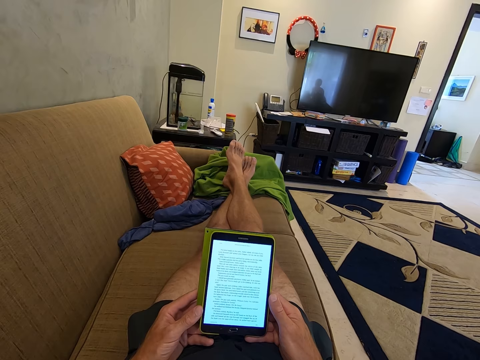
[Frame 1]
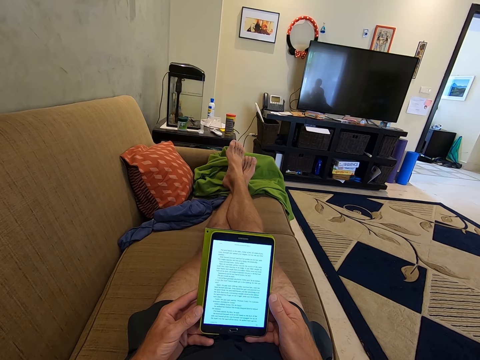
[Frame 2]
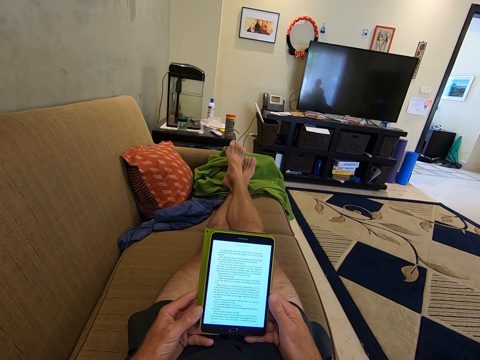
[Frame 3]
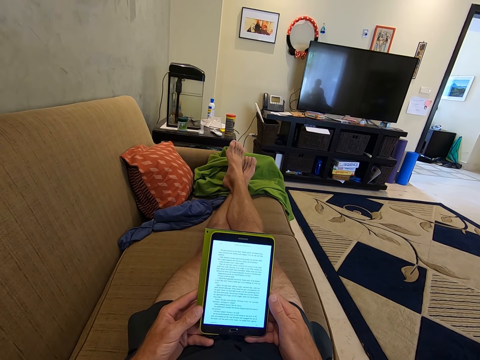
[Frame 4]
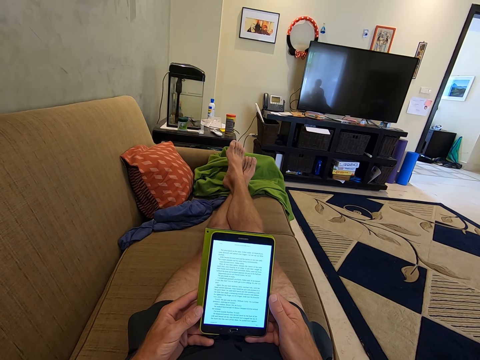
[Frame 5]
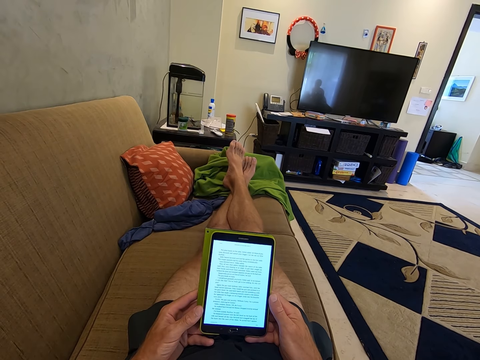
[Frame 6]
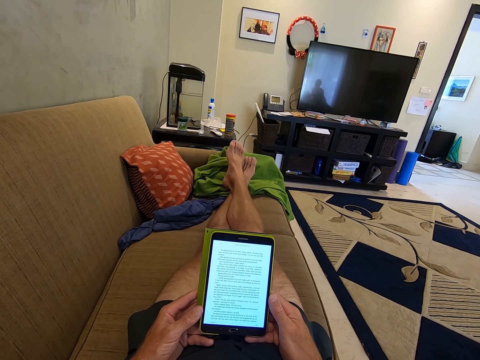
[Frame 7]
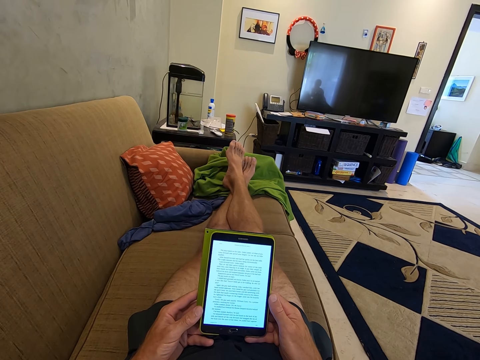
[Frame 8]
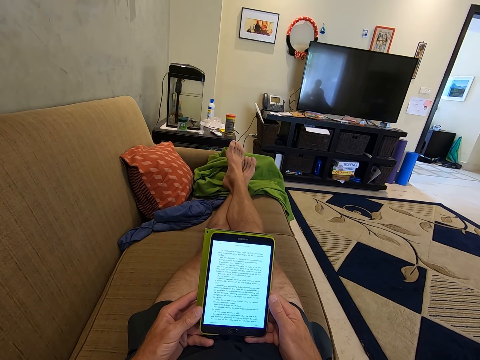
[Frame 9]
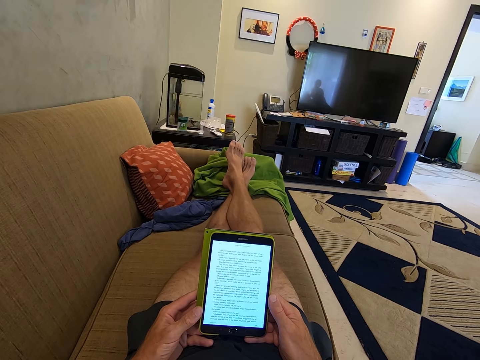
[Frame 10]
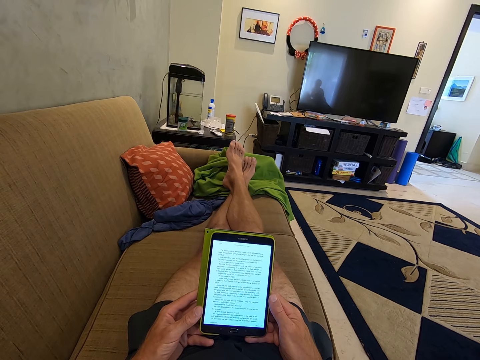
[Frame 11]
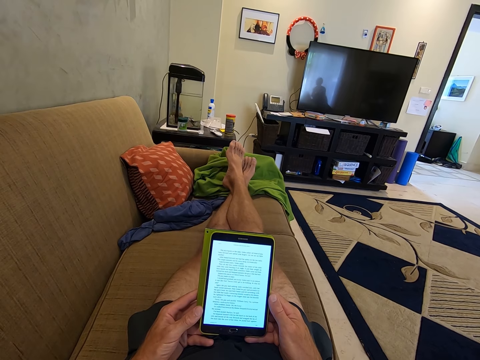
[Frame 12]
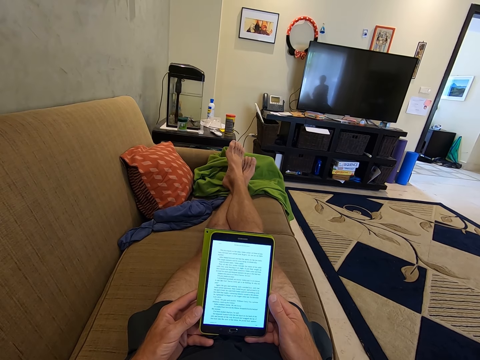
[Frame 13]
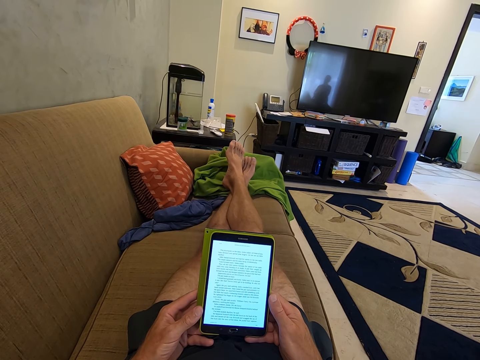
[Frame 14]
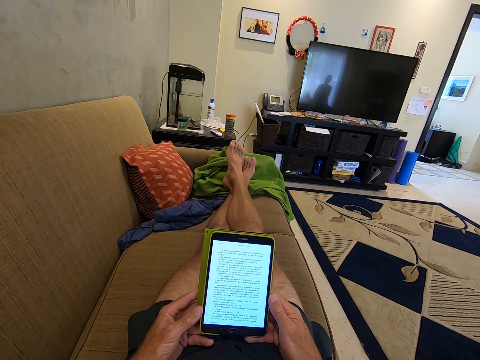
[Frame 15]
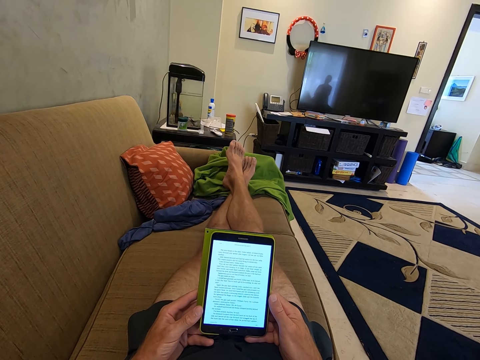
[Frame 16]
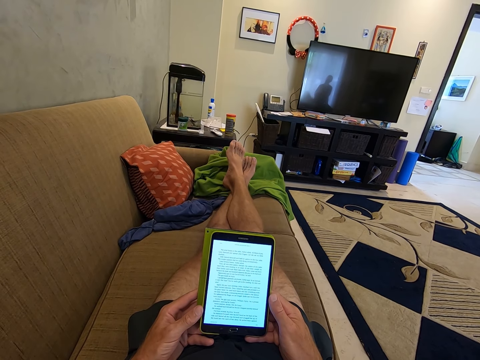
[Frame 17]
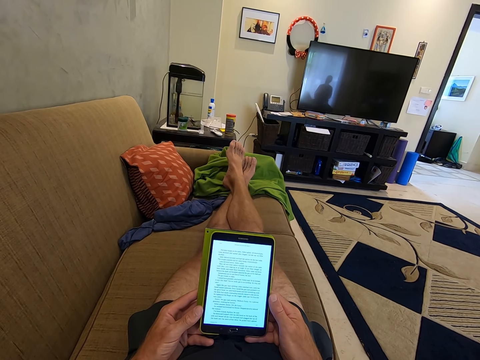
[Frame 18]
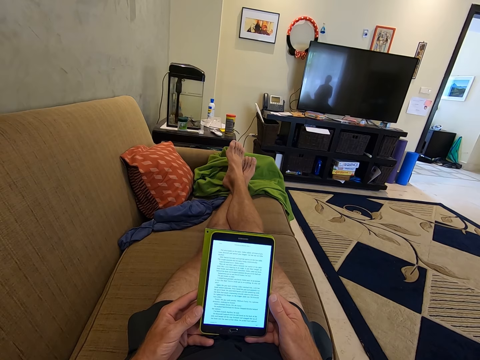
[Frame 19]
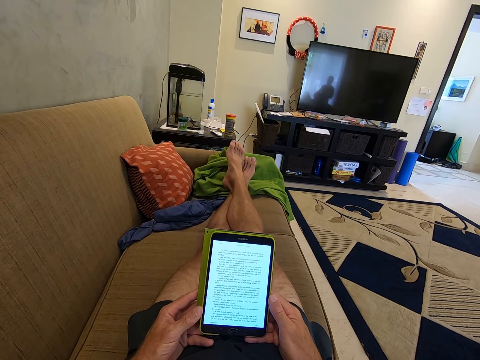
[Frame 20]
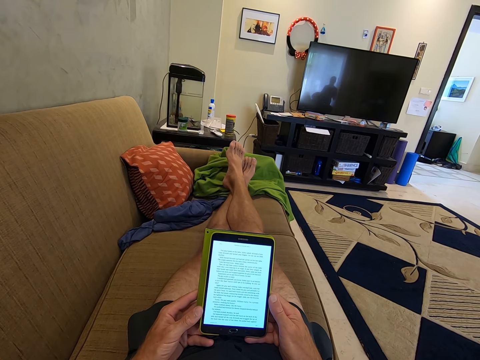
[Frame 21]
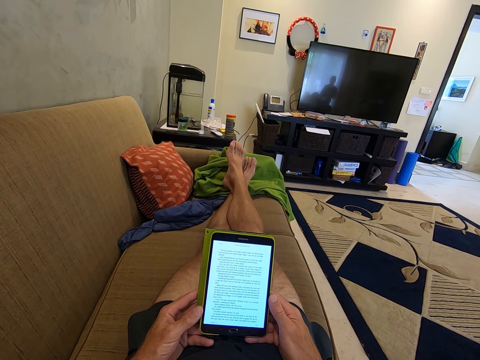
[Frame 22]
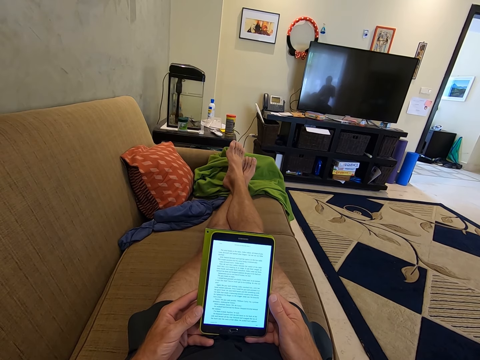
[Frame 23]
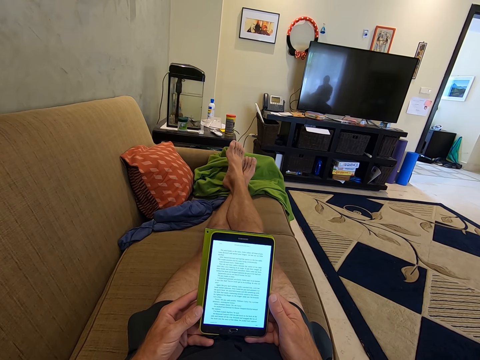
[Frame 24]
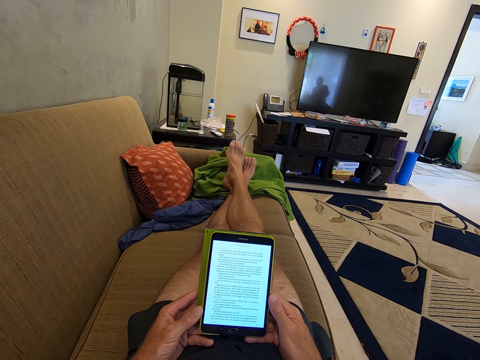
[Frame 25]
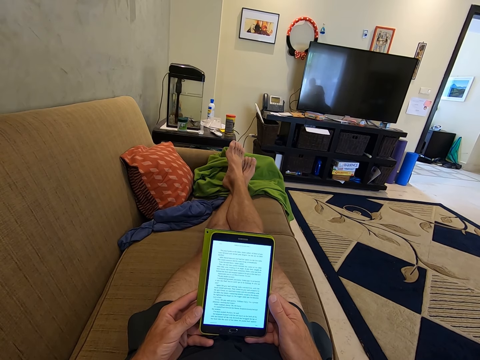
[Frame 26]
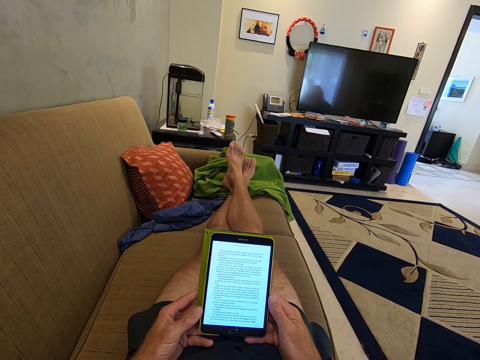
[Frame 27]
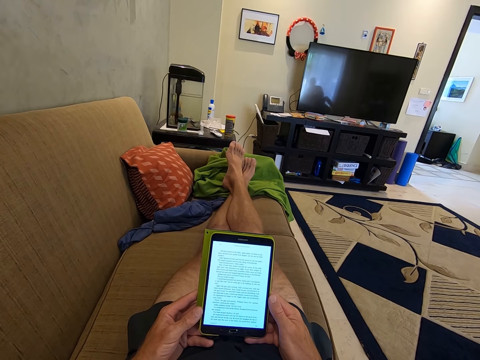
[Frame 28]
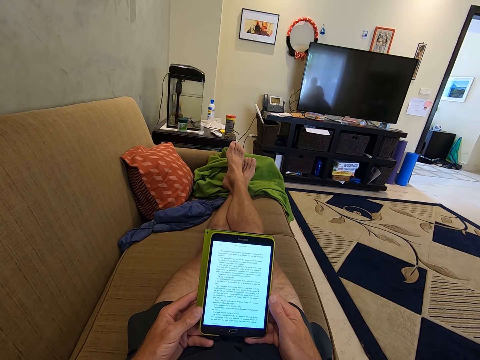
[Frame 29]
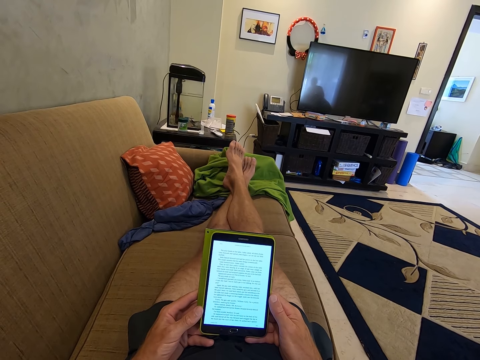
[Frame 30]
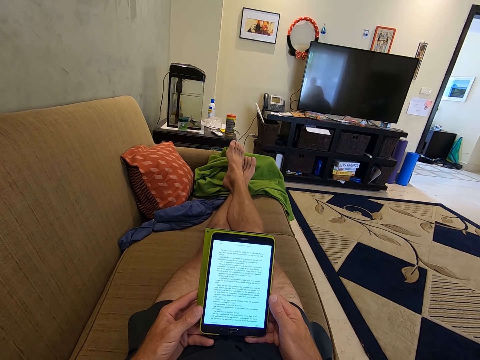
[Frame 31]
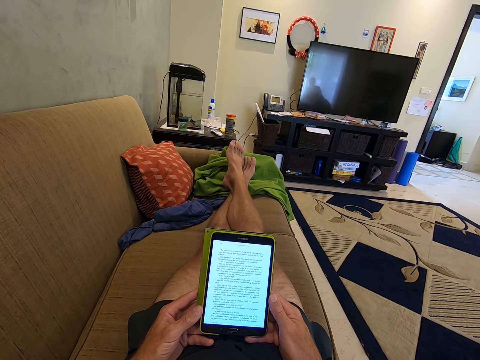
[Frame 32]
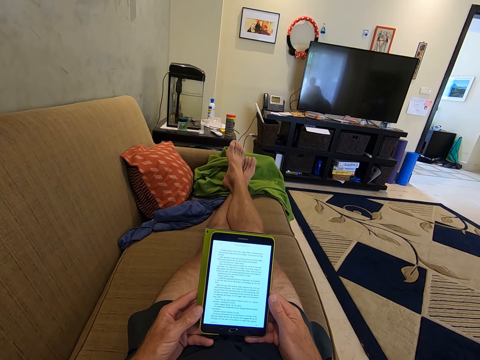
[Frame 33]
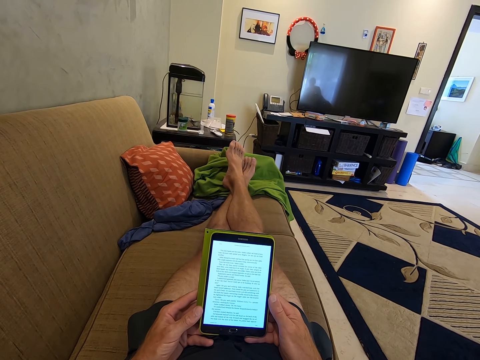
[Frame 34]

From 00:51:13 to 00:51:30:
A woman converses with a child. The camera wearer reads from a tablet. The woman converses with the child. The camera wearer reads from the tablet.

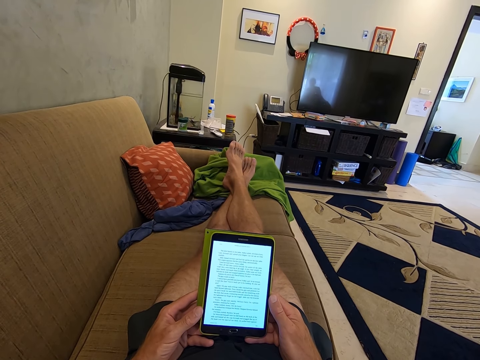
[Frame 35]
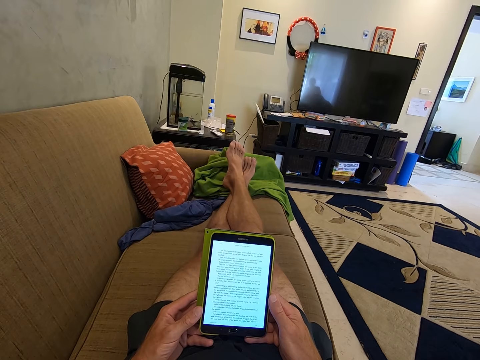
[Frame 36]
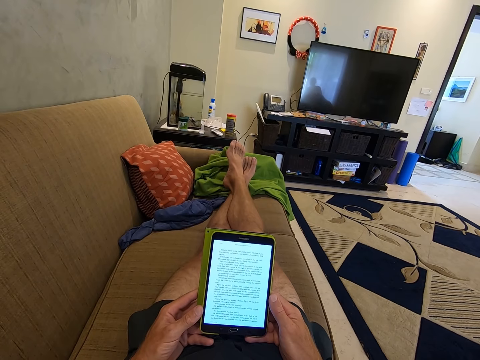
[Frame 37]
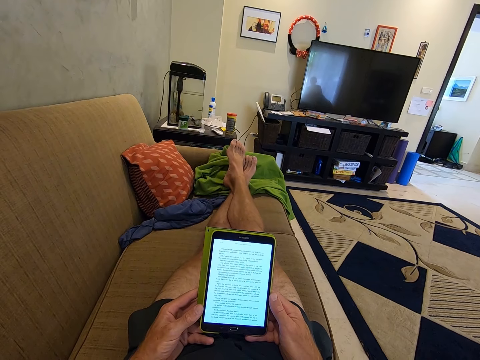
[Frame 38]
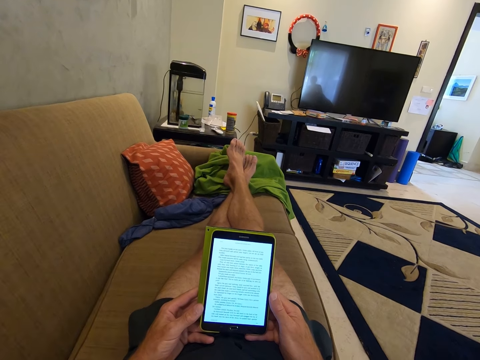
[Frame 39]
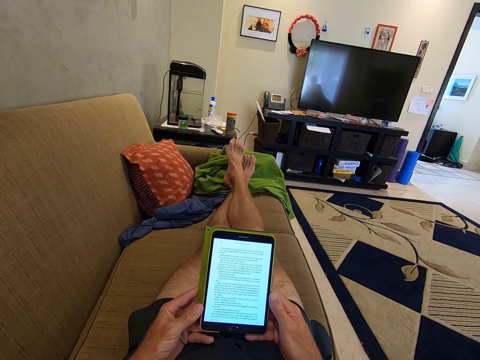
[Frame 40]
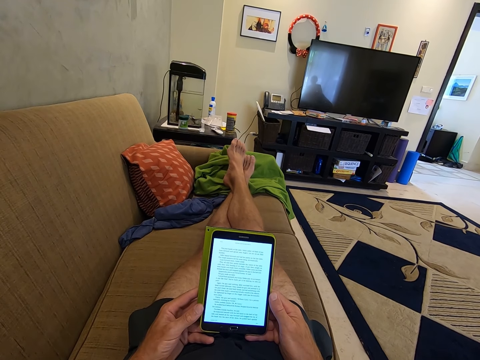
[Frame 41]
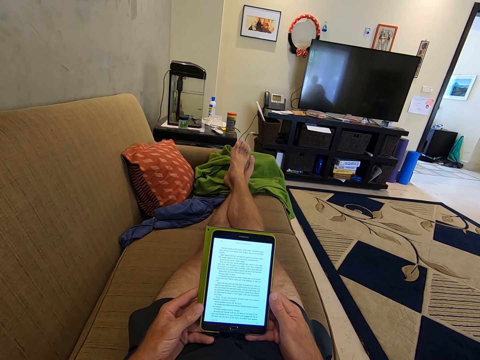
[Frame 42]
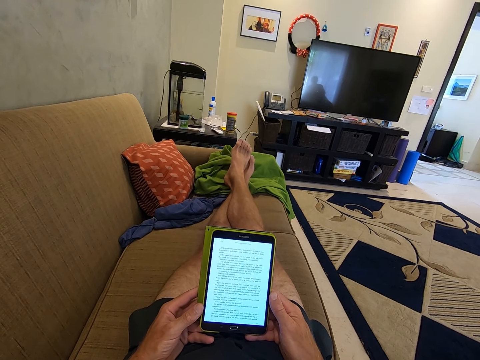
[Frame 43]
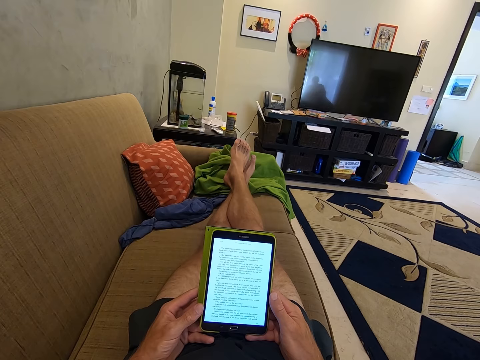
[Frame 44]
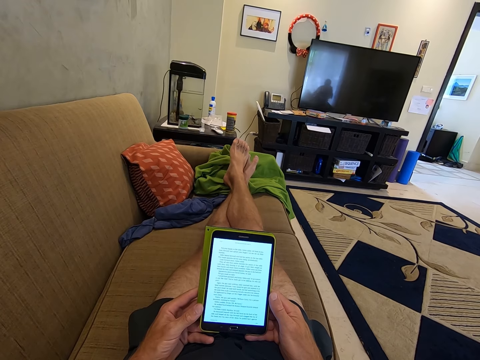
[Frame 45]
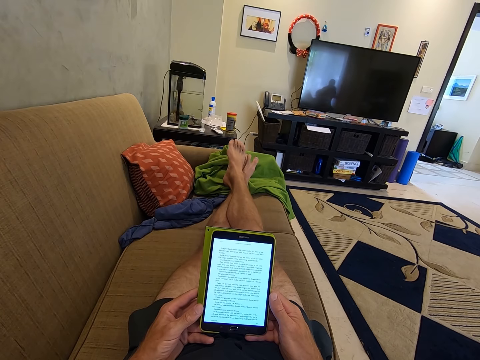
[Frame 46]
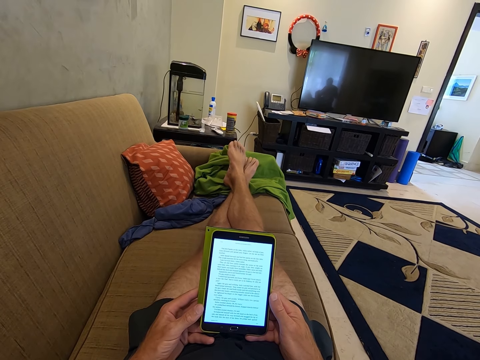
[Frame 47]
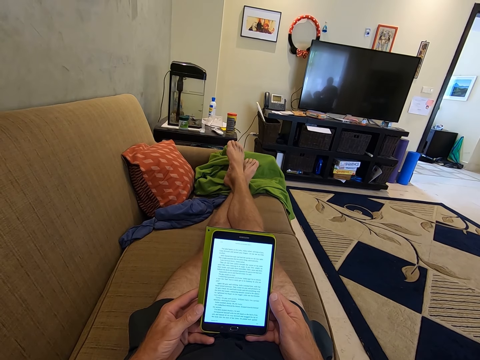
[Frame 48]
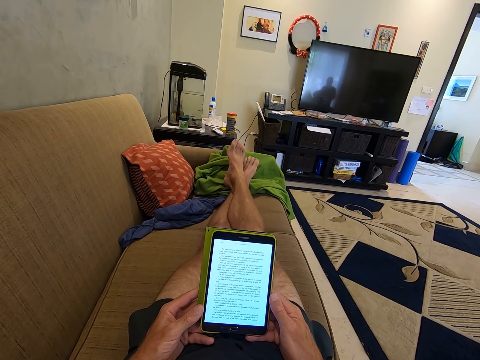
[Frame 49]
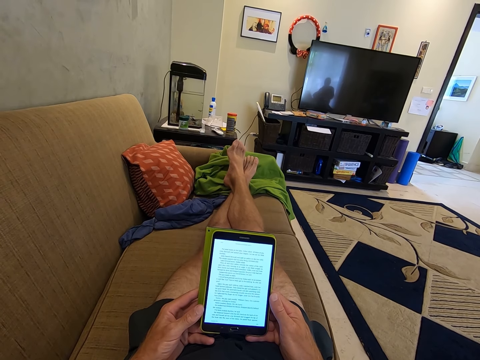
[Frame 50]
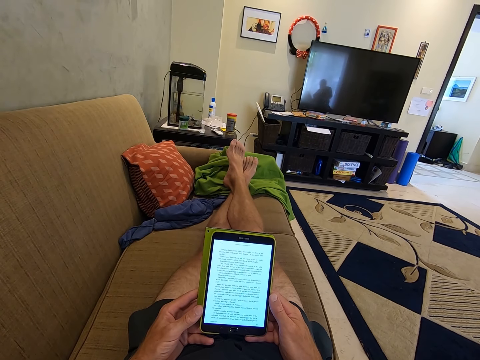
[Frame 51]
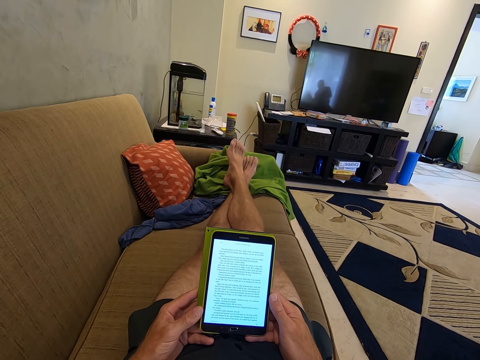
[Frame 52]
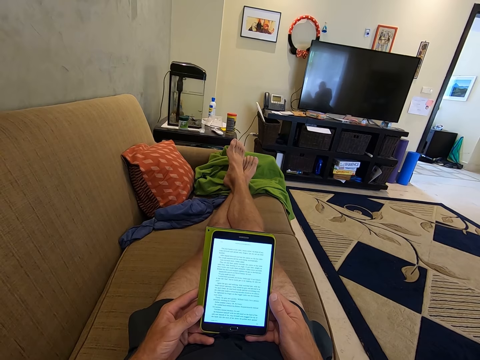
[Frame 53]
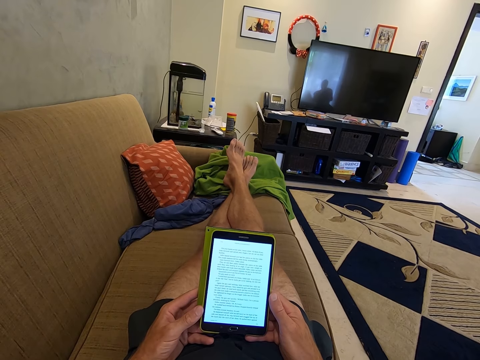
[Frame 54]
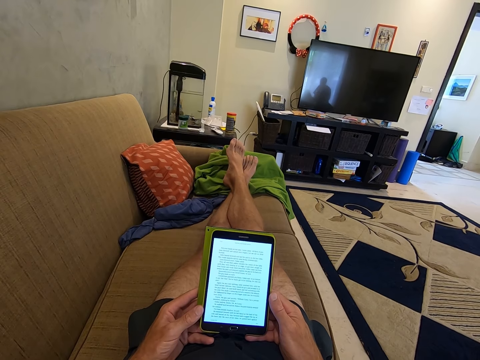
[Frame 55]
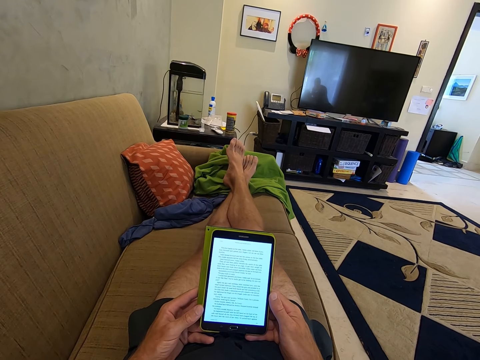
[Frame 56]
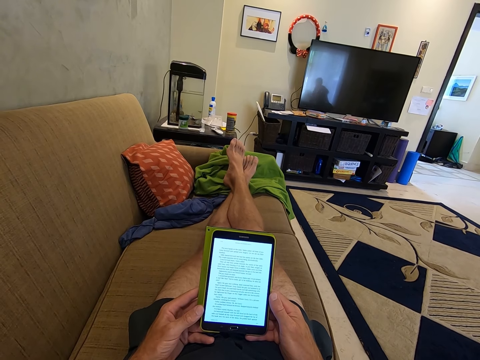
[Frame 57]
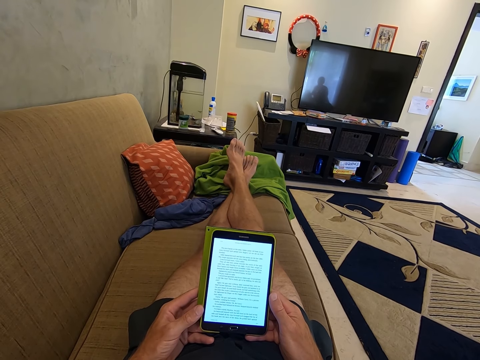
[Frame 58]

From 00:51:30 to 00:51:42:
A child makes noise.
